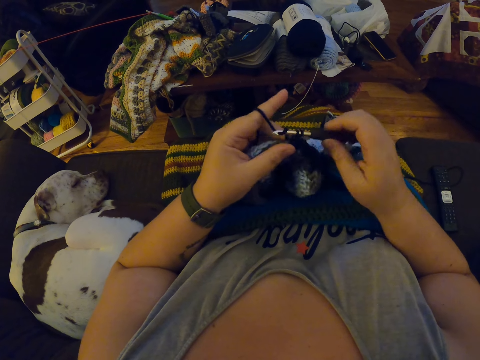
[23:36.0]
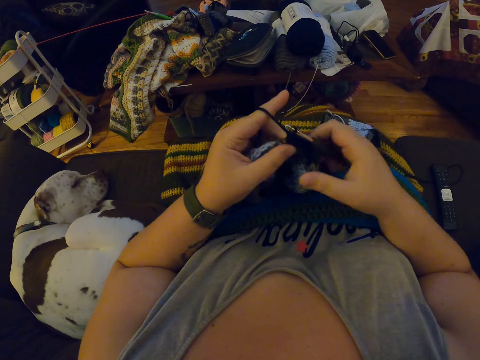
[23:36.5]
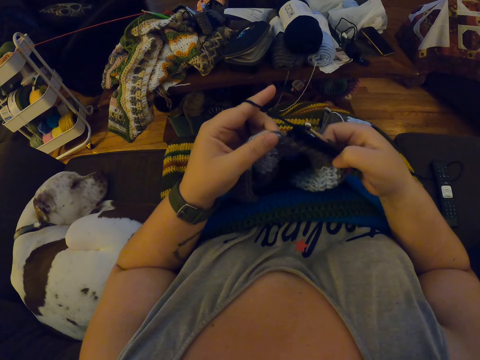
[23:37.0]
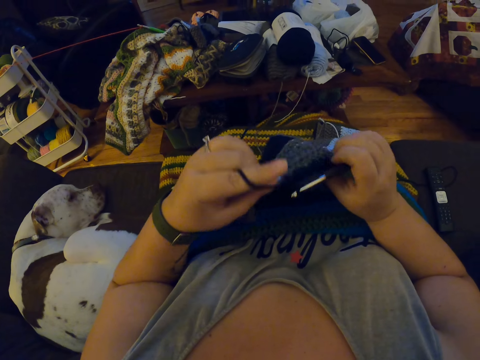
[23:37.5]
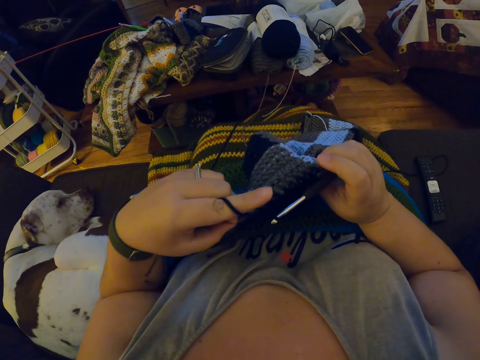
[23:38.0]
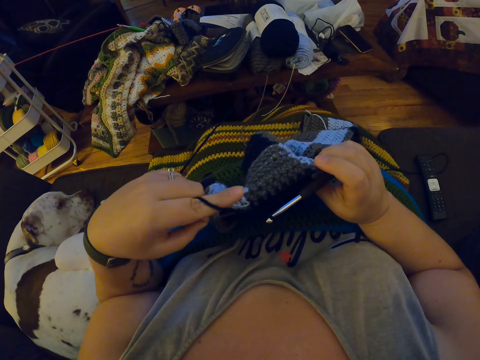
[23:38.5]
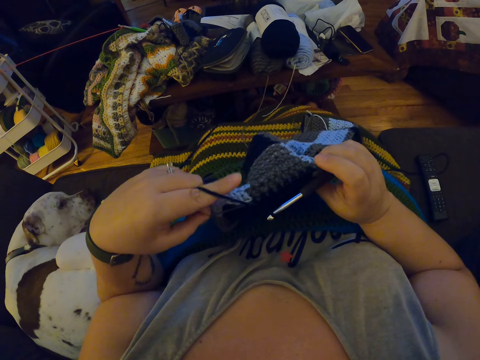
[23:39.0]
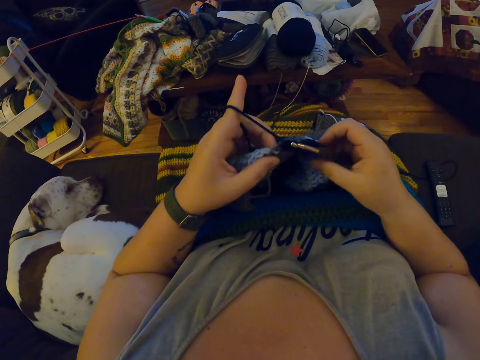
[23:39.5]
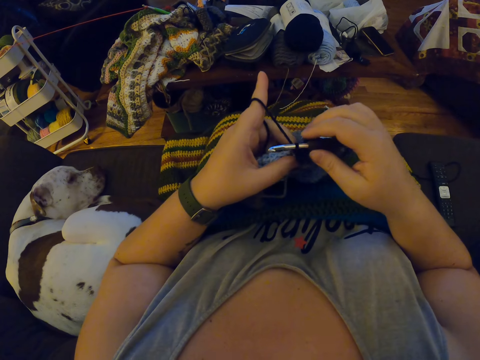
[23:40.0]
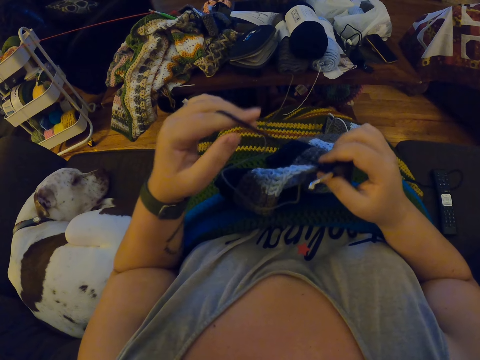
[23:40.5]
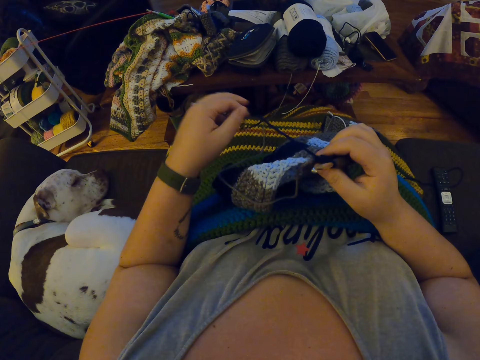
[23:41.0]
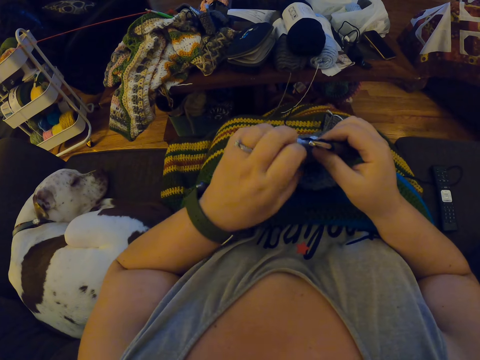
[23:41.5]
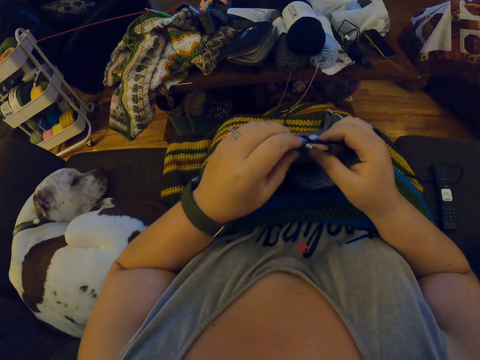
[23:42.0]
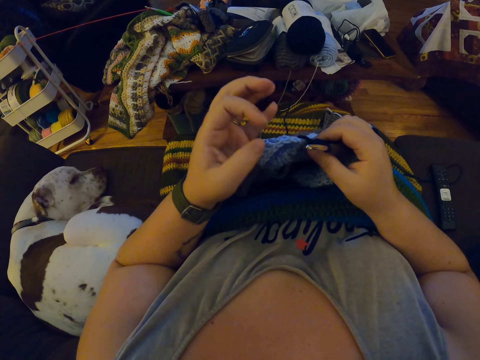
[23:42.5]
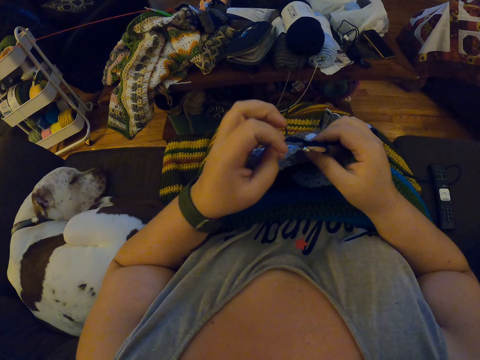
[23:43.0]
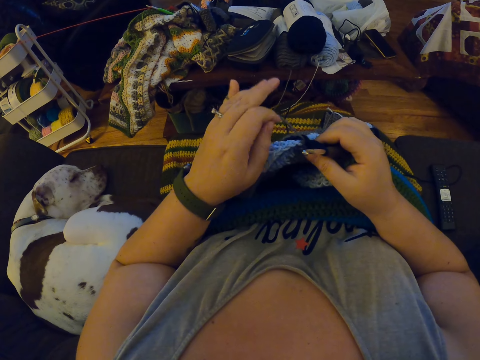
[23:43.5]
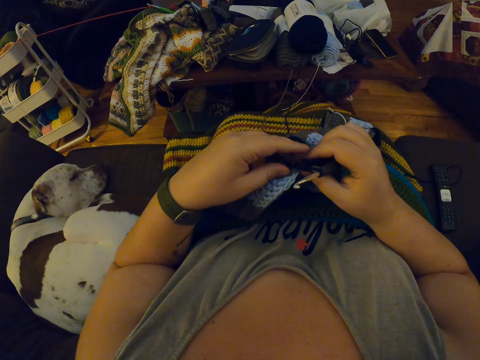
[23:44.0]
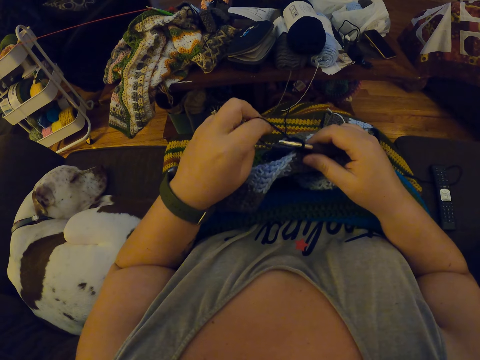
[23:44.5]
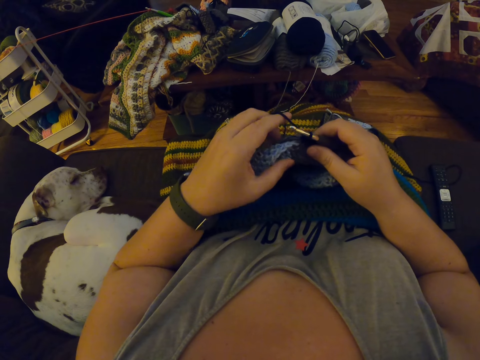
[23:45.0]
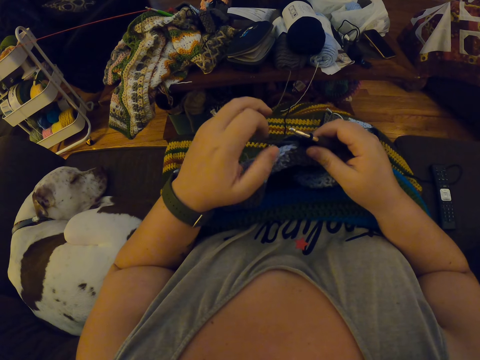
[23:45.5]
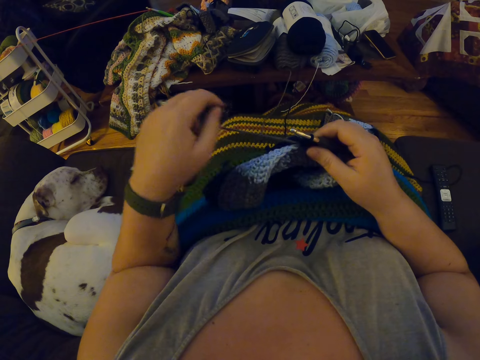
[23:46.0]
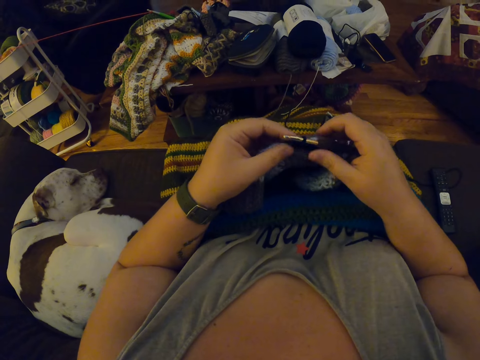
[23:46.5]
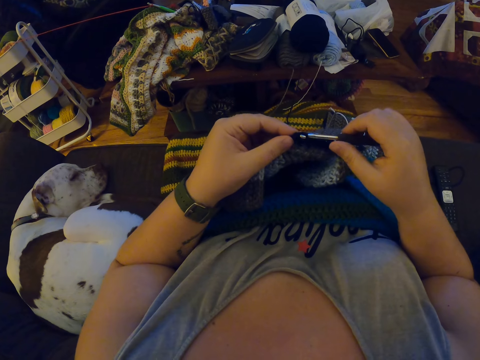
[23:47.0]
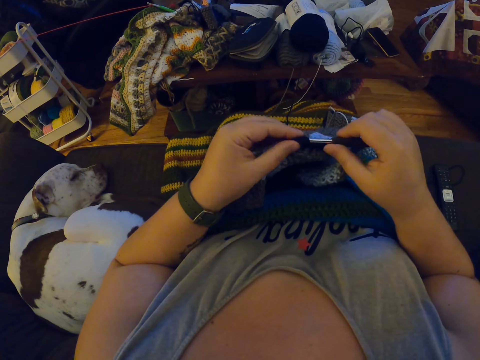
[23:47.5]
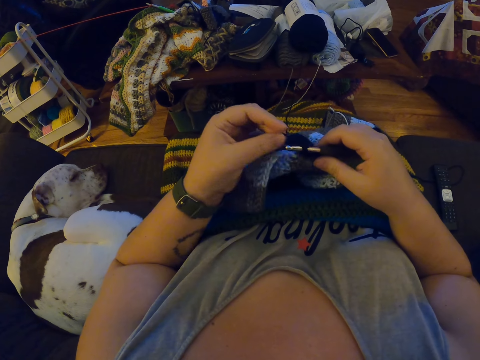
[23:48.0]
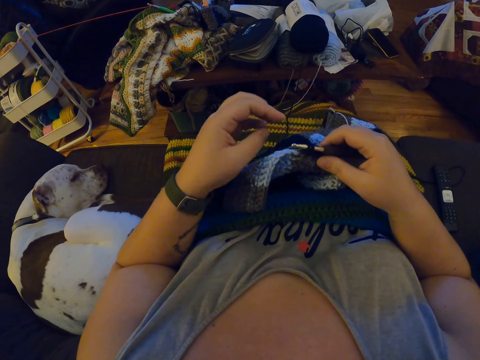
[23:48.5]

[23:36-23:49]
The camera wearer checks the crochet fabric. She stretches a wool. She unwraps the yarn around her left fingers. She pulls the fabric. She adjusts the yarn with her left hand. She pulls the wool. She pulls the wool again.

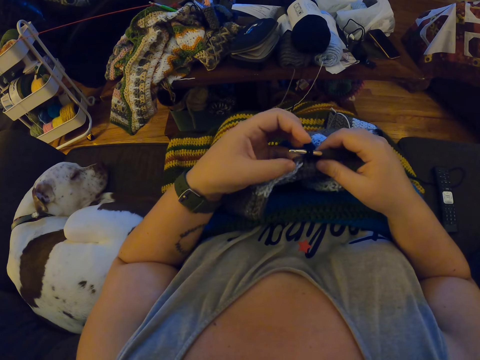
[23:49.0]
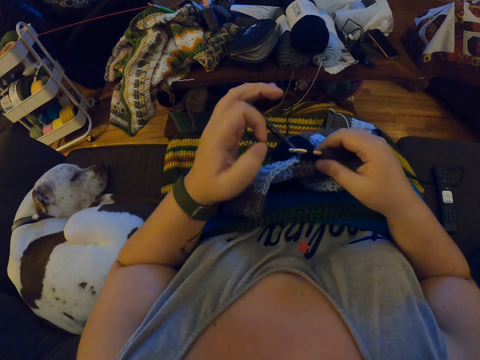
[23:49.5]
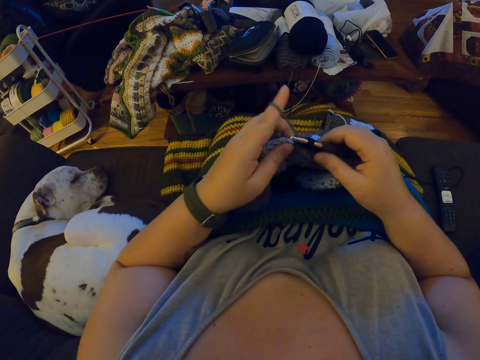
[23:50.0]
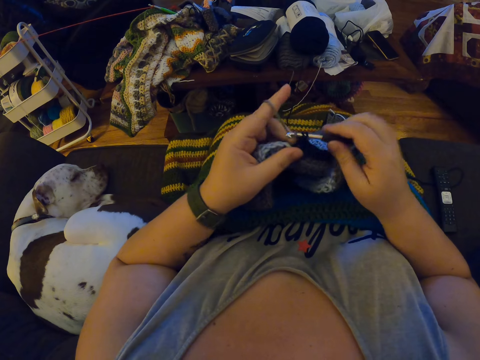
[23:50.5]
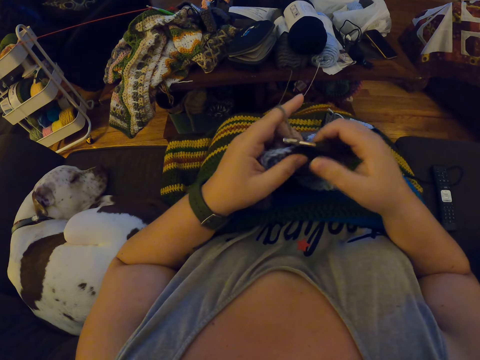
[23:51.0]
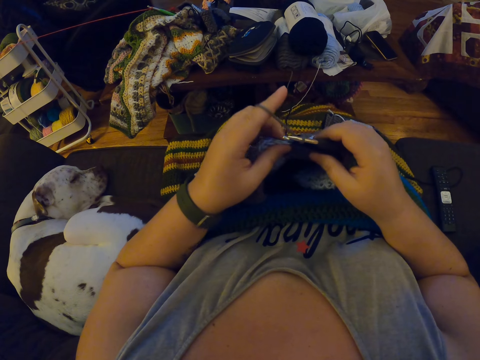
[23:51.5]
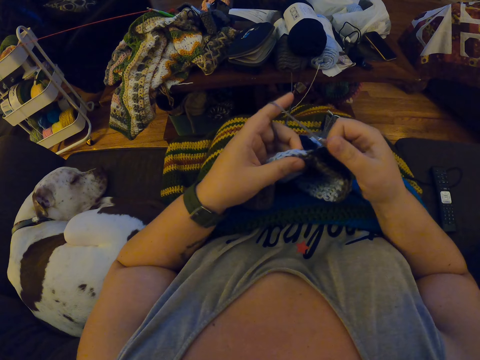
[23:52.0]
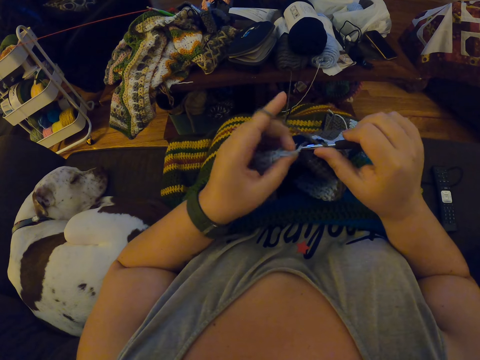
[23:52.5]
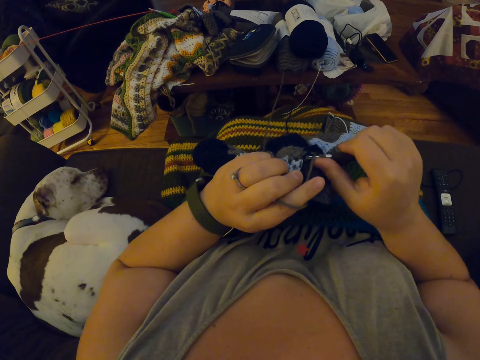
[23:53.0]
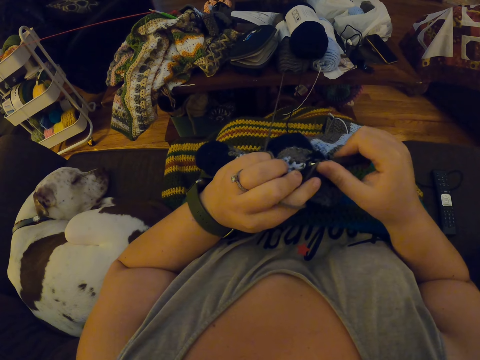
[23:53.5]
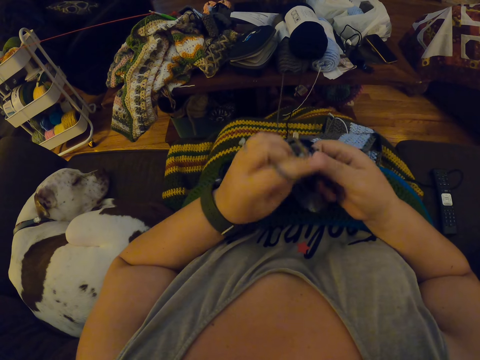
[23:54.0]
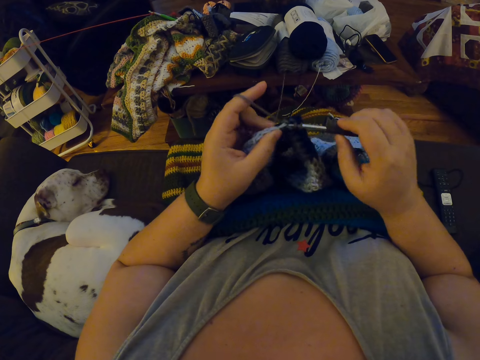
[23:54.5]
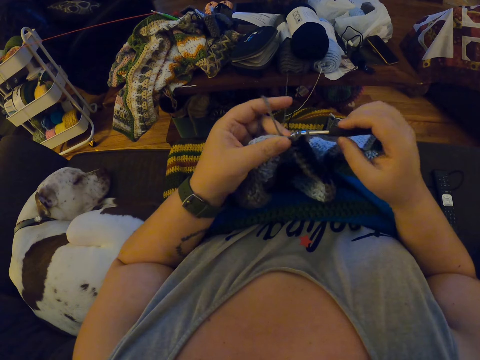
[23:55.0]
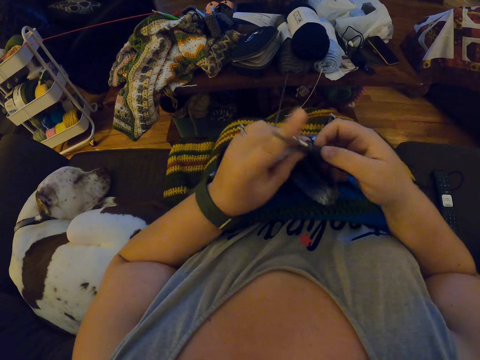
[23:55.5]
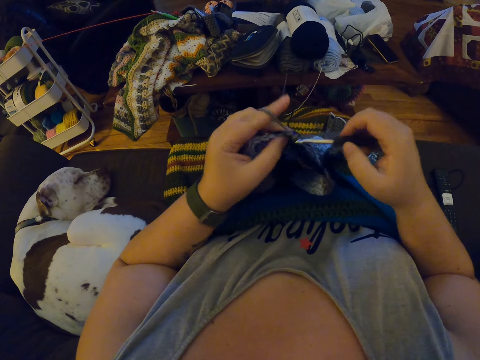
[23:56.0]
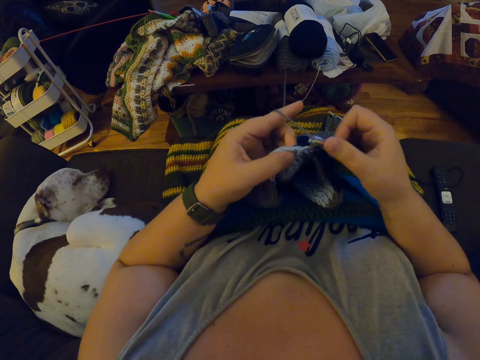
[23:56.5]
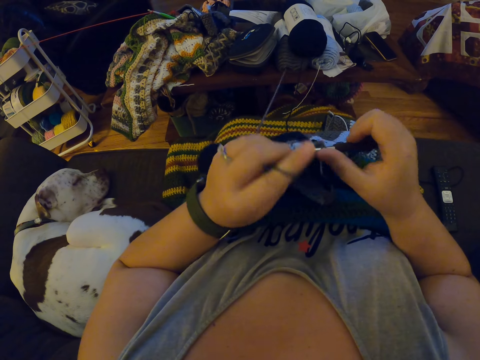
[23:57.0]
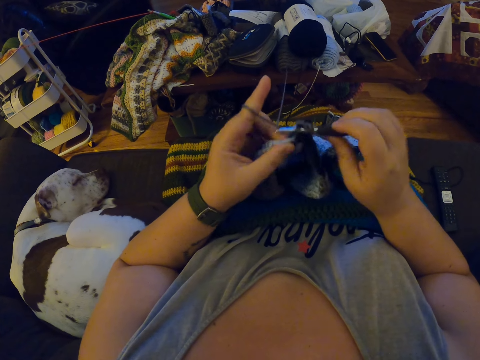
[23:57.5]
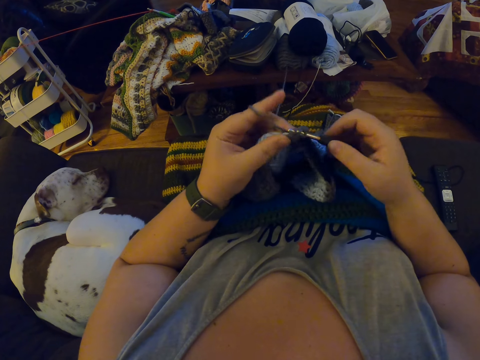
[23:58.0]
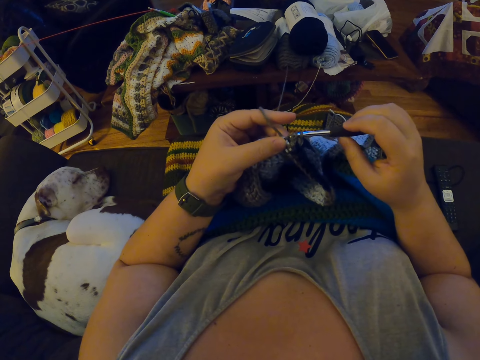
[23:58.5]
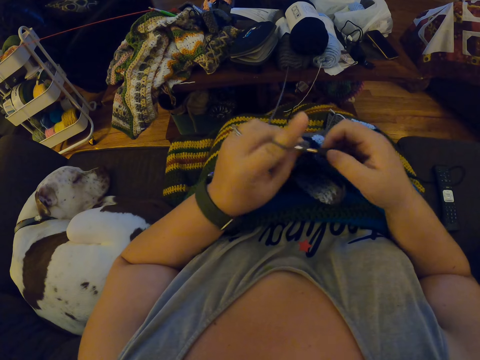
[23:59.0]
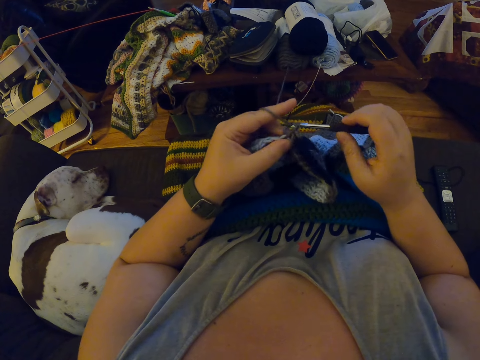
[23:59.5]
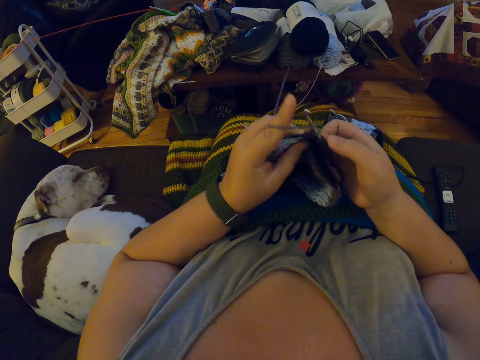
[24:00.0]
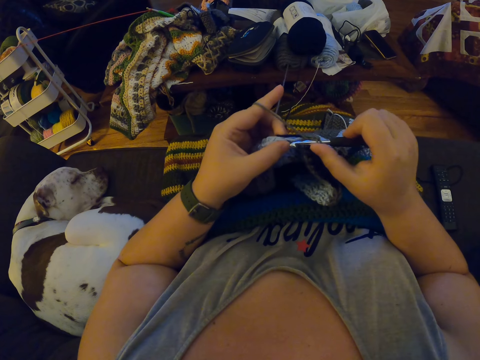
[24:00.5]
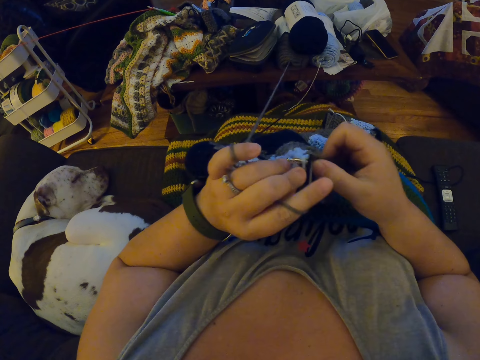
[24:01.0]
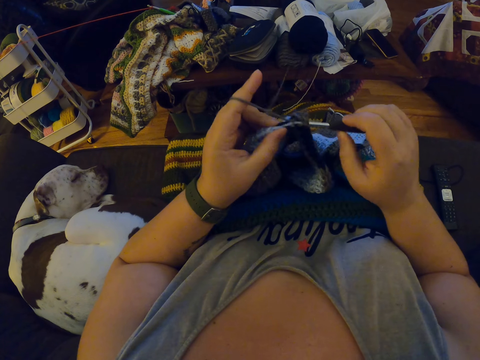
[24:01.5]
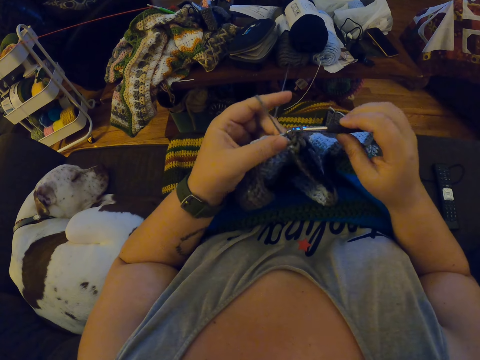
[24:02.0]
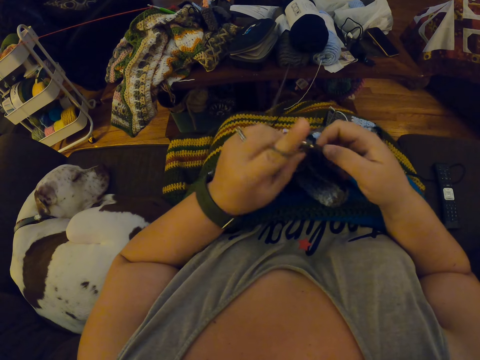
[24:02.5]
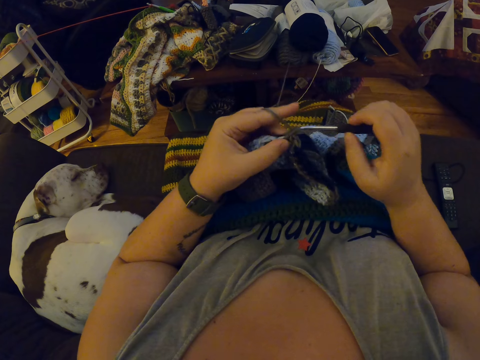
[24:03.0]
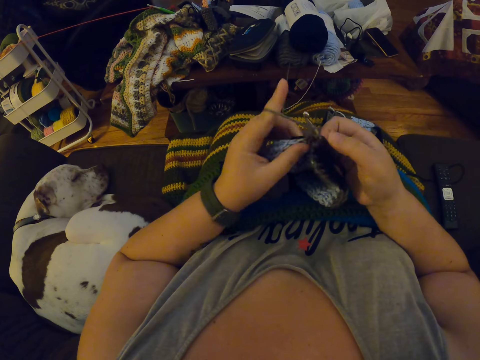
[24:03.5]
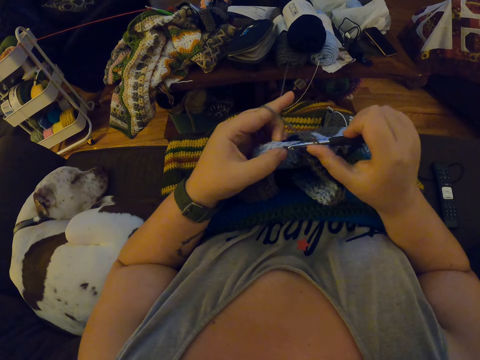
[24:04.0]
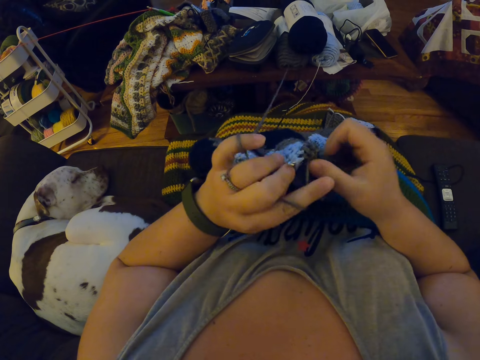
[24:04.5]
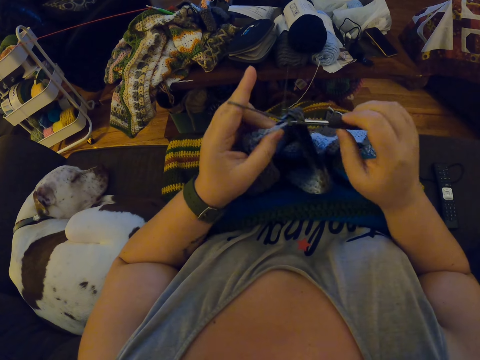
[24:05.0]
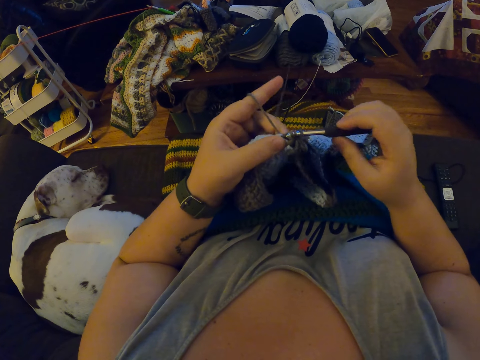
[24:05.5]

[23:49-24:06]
The camera wearer wraps the yarn around her left fingers. She crochets with the yarn. She yarns over a fabric. She knits the fabric. She knits the fabric again.
